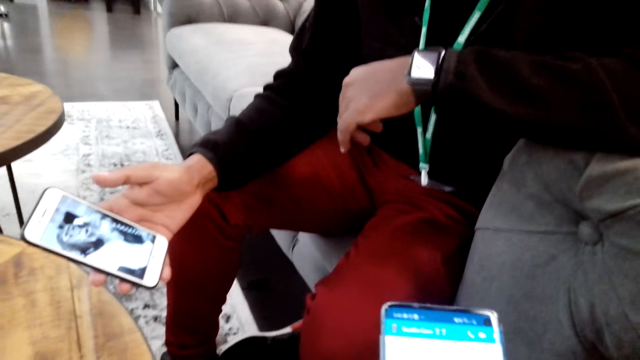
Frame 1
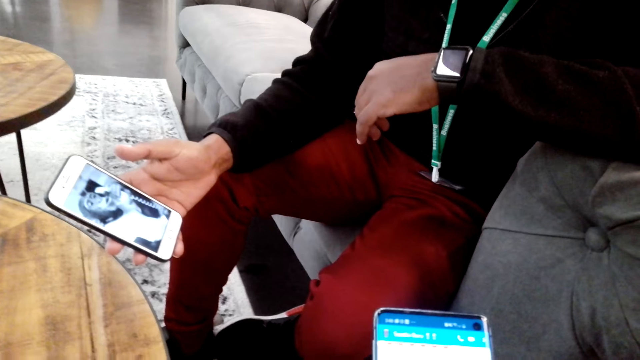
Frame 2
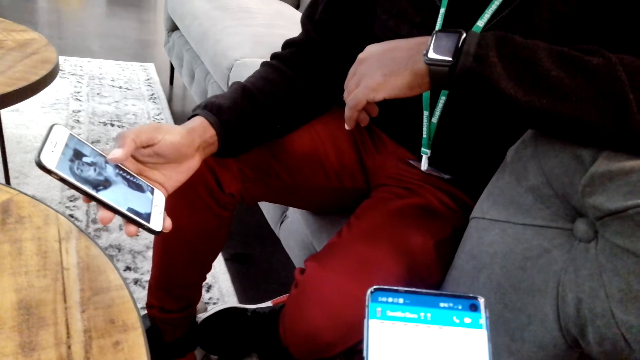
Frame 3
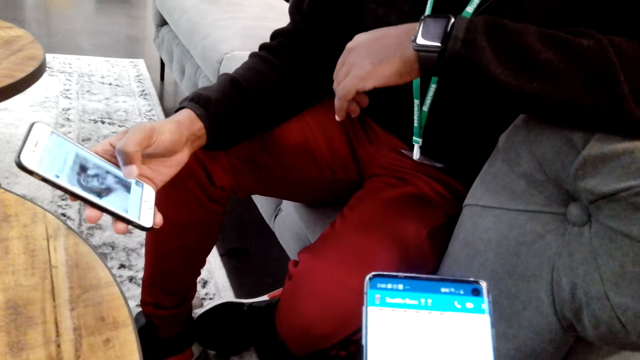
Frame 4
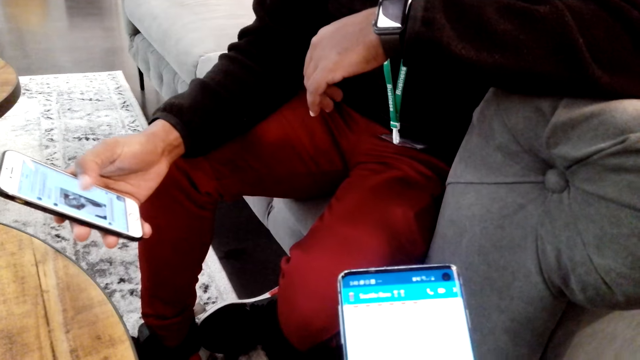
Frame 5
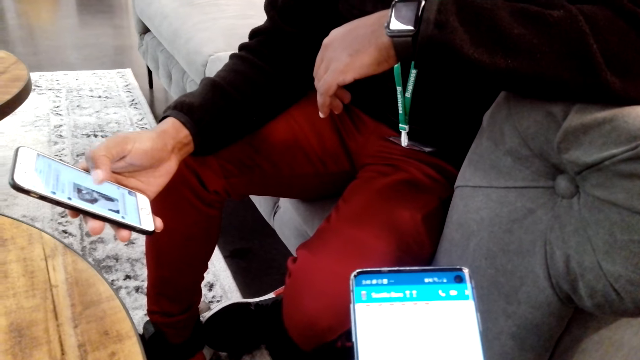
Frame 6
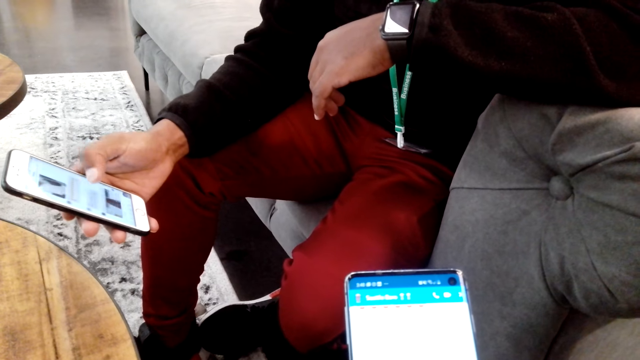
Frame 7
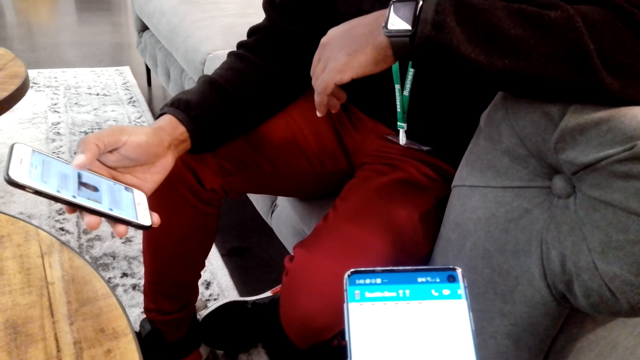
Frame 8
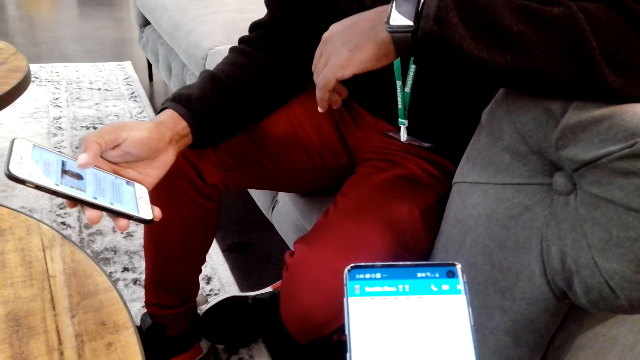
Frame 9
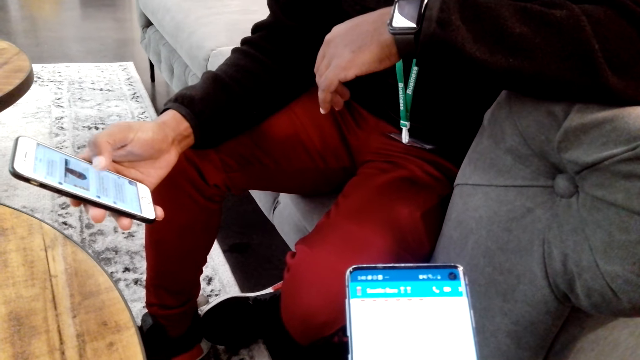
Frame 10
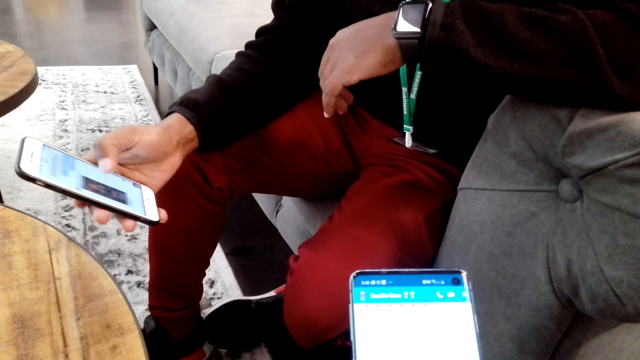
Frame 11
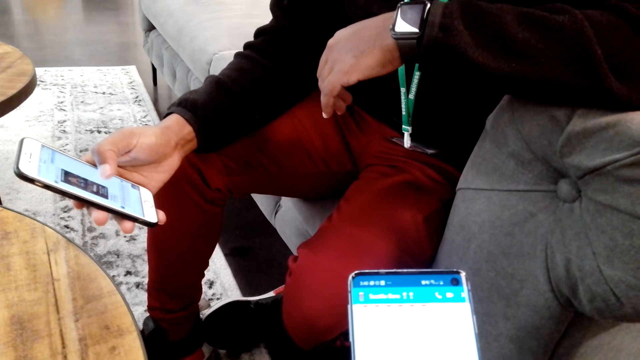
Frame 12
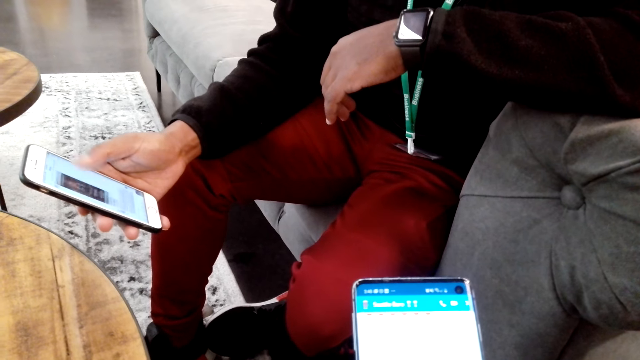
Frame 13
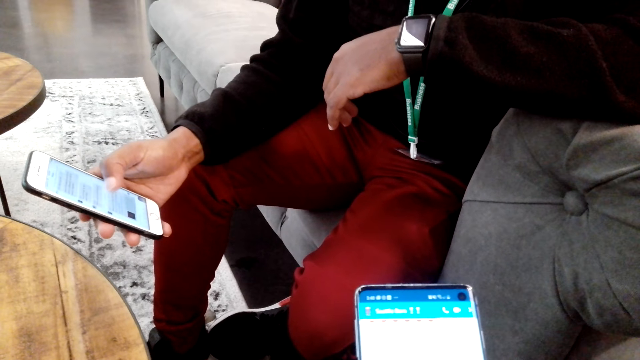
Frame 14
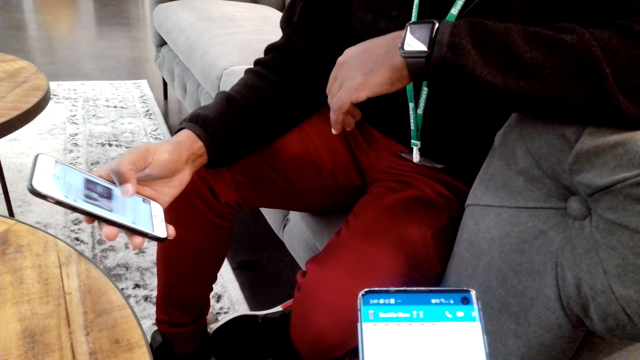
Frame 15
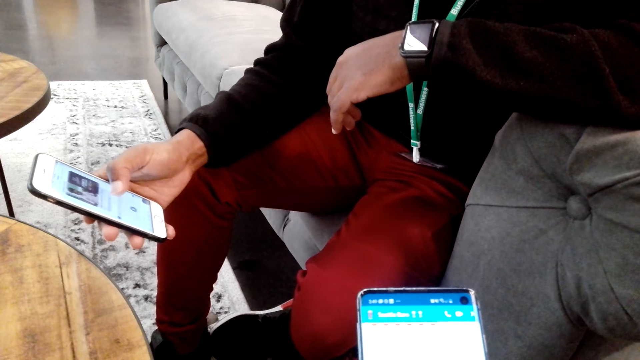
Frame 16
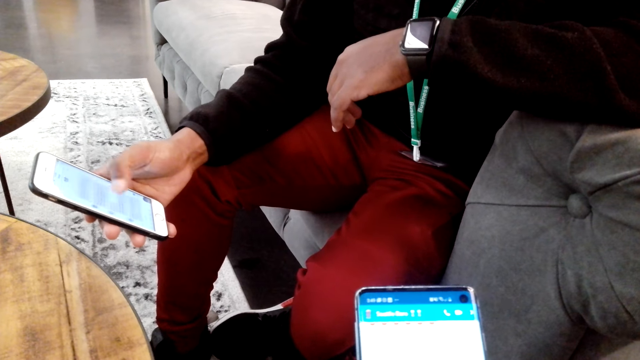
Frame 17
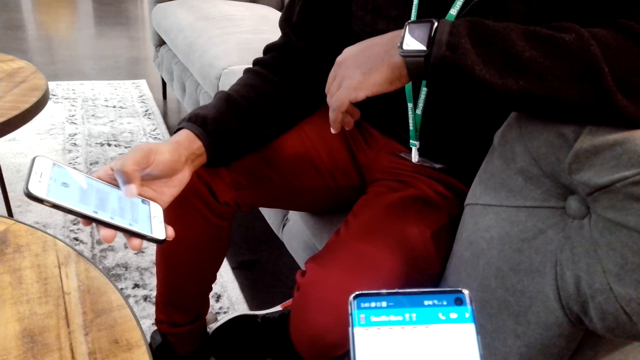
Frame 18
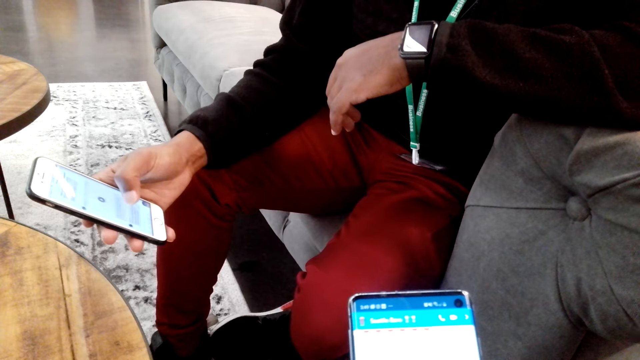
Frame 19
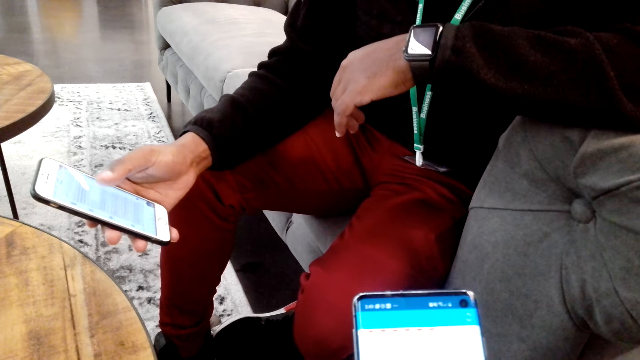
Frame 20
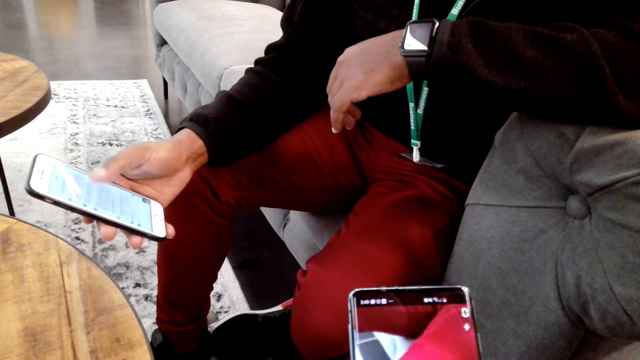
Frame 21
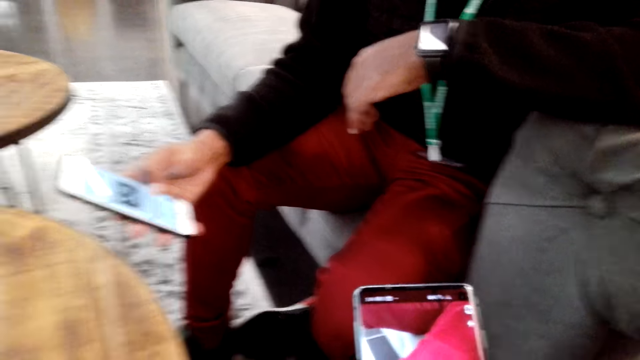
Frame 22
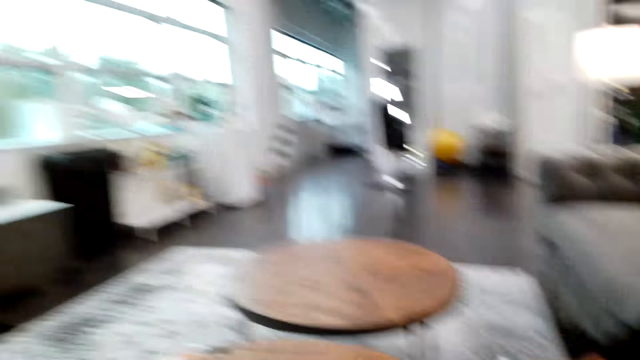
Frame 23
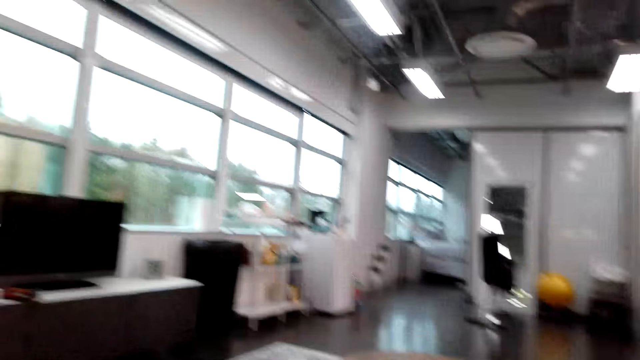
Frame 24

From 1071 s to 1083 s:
A man scrolls on the phone.

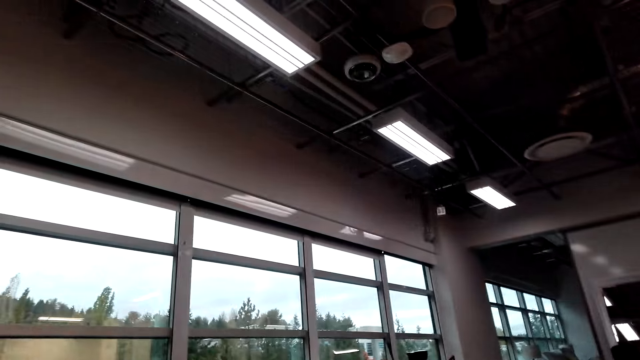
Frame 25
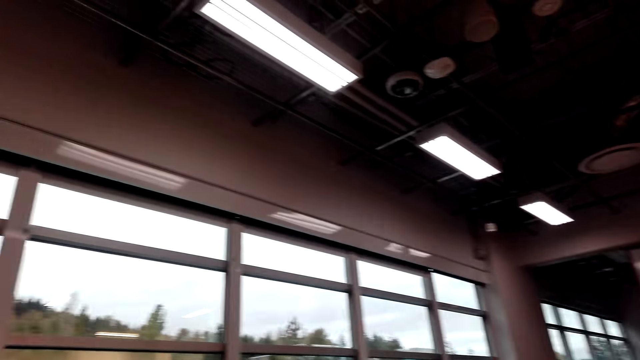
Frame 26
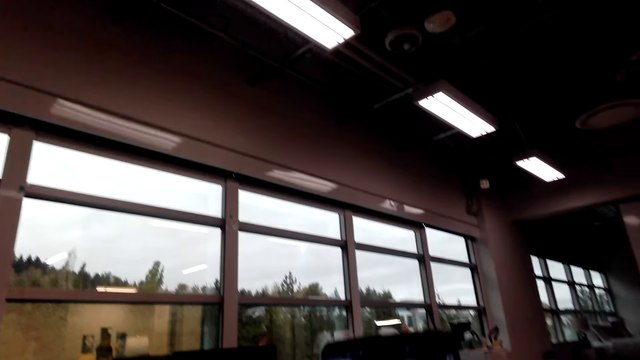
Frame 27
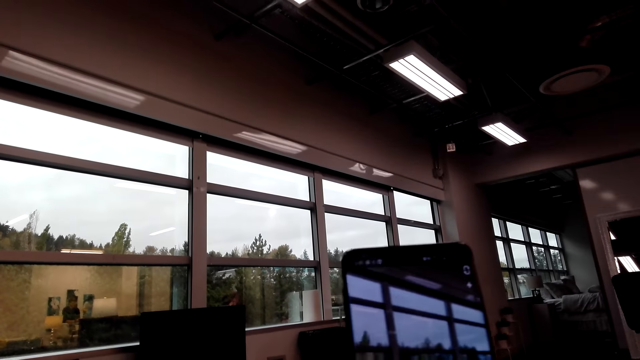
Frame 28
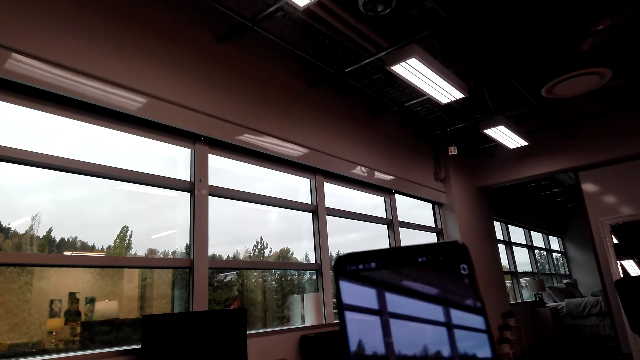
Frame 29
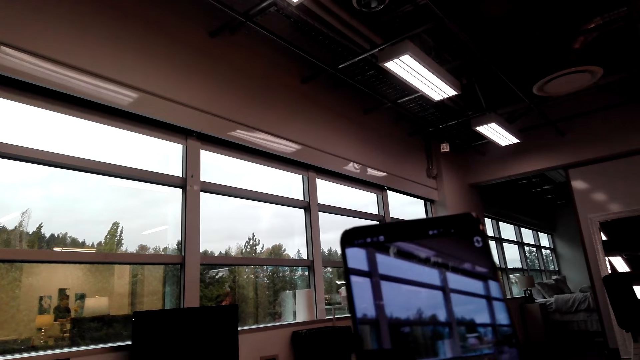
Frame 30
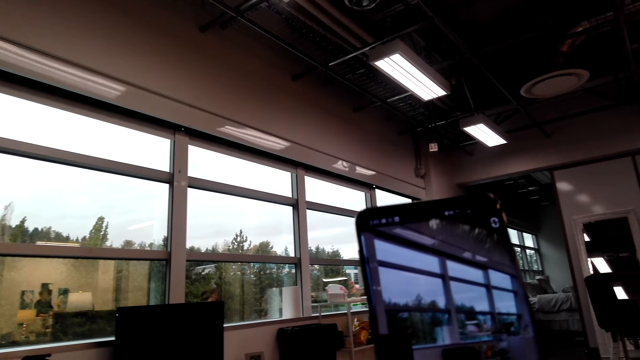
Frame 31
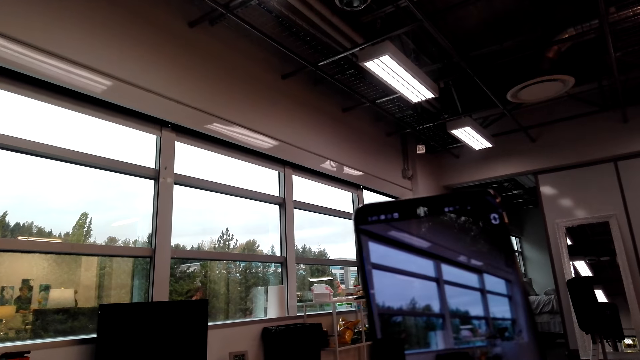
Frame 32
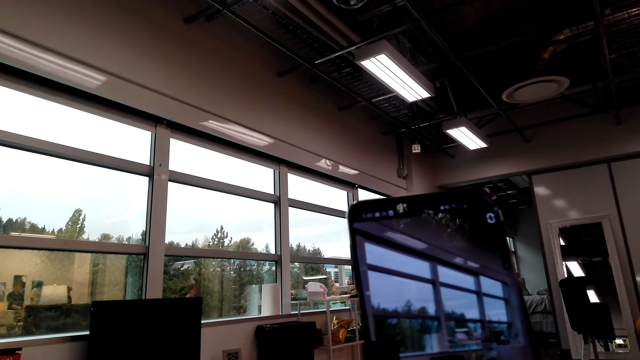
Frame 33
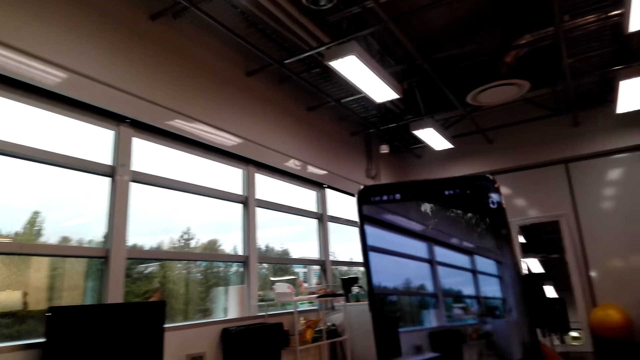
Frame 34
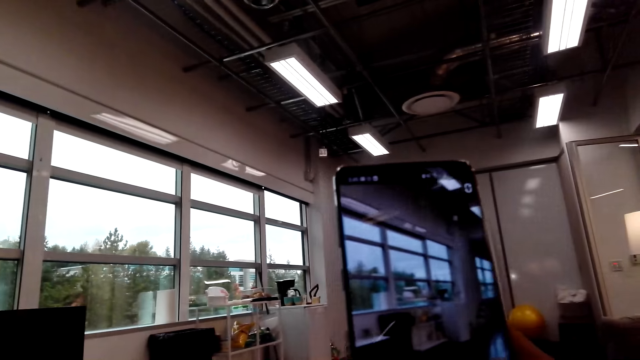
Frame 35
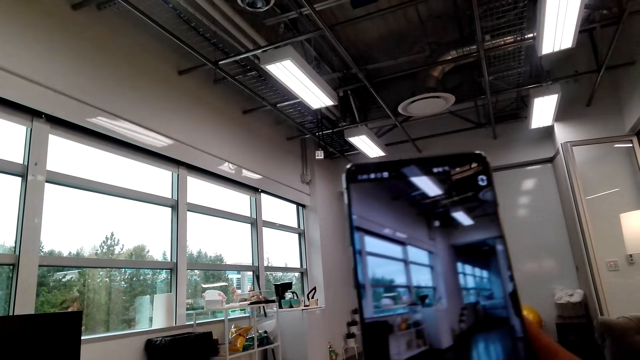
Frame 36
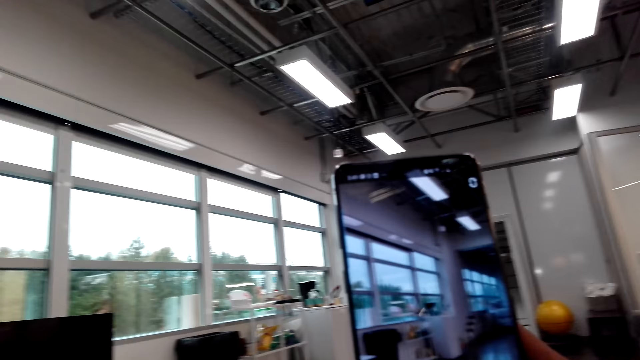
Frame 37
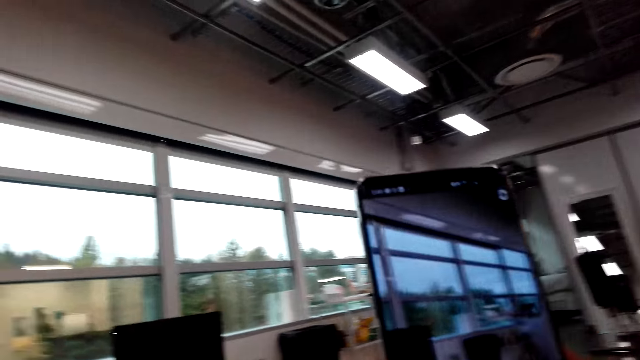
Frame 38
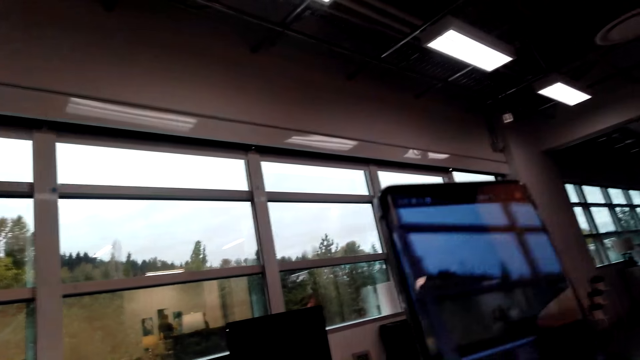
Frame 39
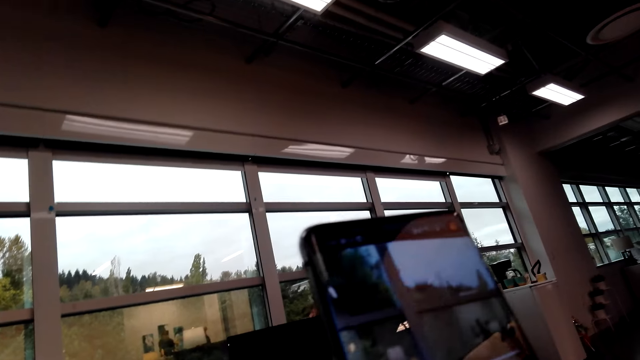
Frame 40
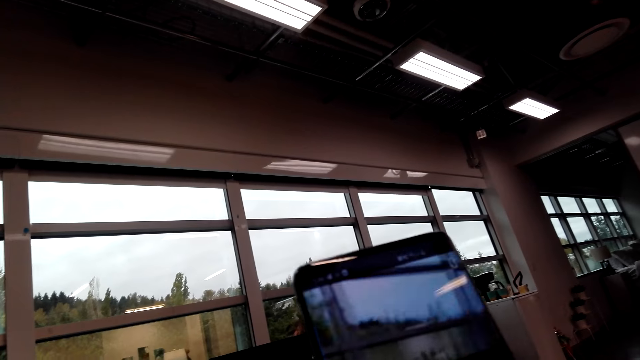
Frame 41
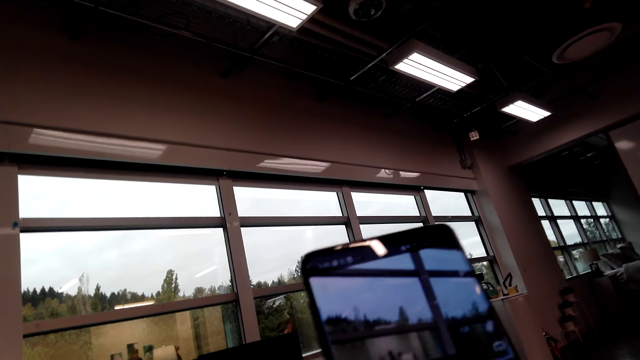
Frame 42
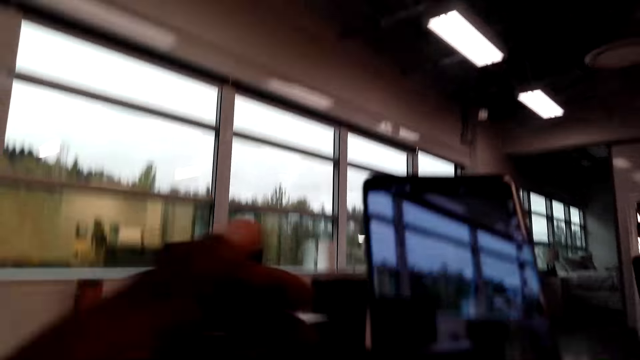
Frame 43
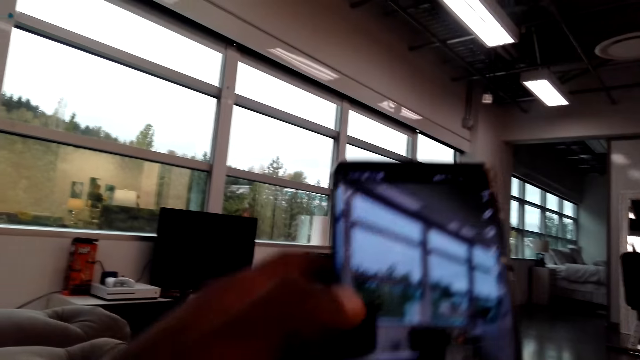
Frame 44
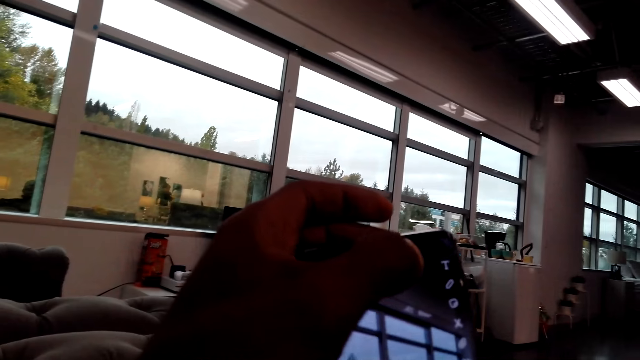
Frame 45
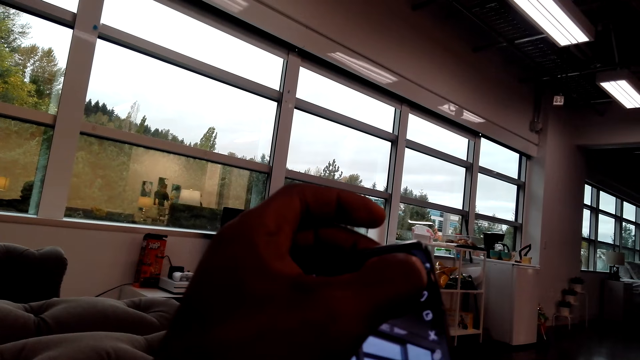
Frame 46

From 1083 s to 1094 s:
The camera wearer records a video of the house.
